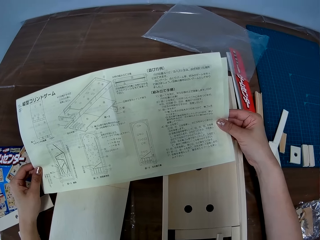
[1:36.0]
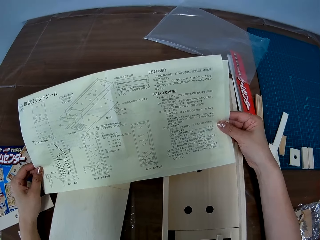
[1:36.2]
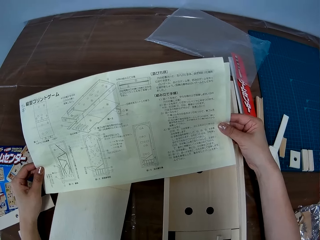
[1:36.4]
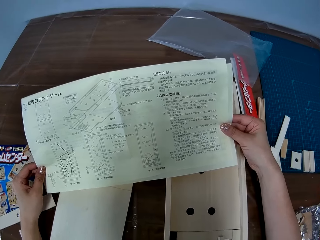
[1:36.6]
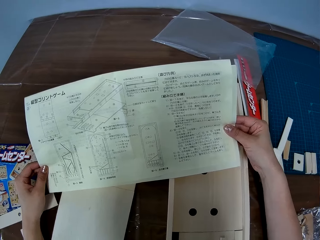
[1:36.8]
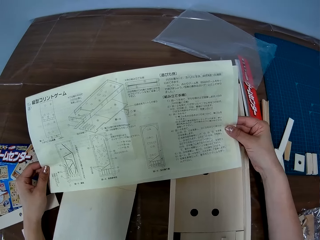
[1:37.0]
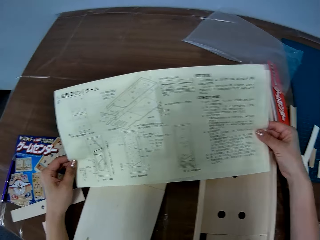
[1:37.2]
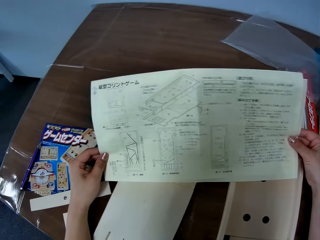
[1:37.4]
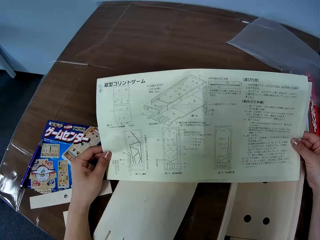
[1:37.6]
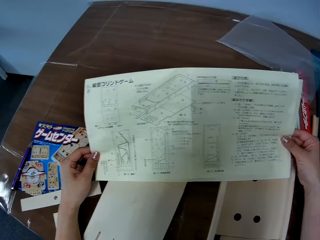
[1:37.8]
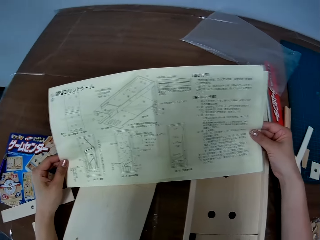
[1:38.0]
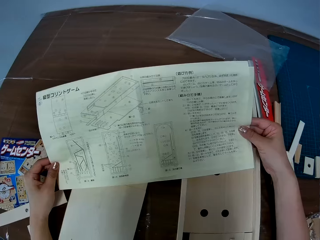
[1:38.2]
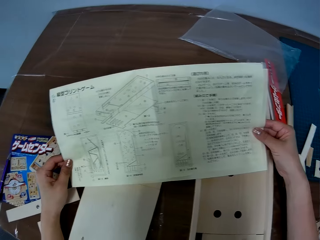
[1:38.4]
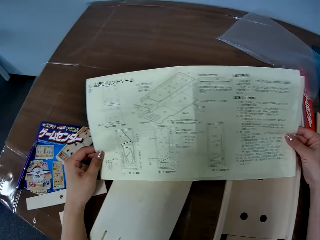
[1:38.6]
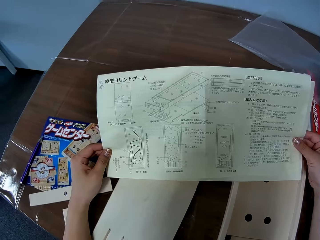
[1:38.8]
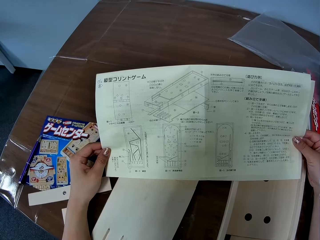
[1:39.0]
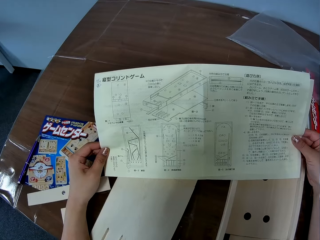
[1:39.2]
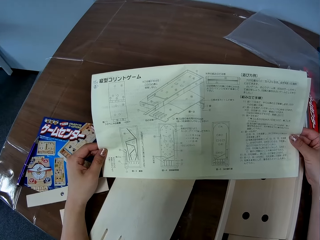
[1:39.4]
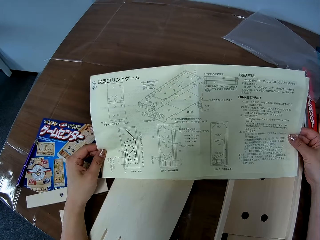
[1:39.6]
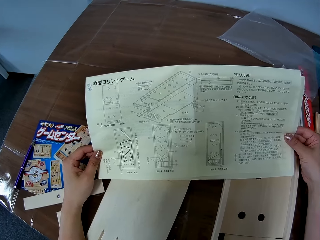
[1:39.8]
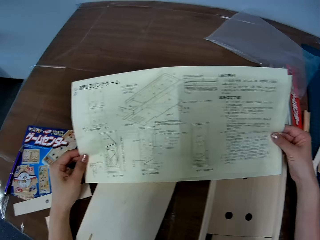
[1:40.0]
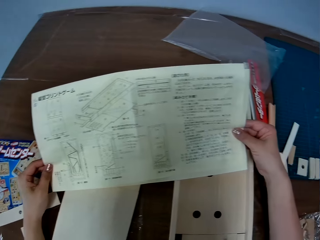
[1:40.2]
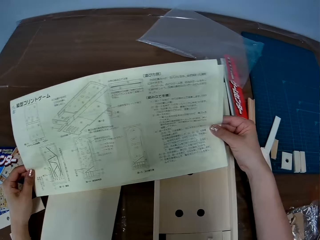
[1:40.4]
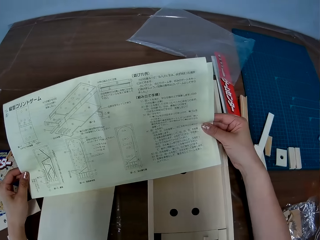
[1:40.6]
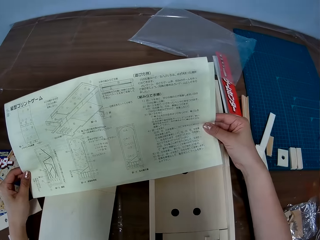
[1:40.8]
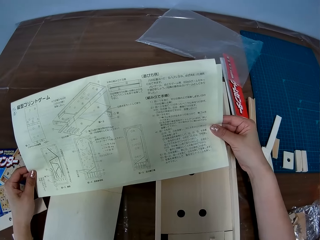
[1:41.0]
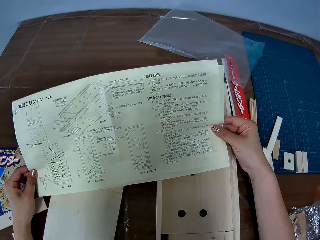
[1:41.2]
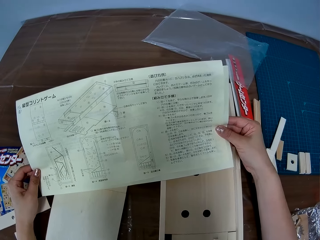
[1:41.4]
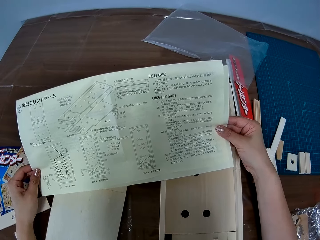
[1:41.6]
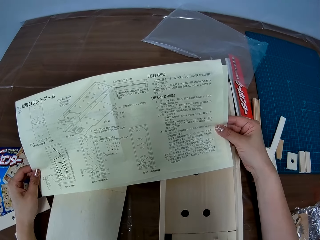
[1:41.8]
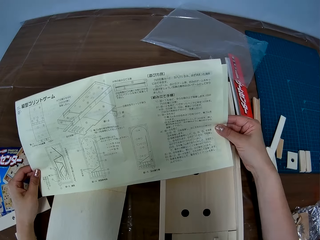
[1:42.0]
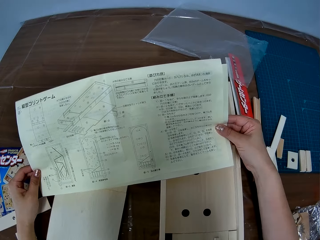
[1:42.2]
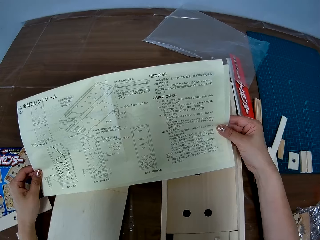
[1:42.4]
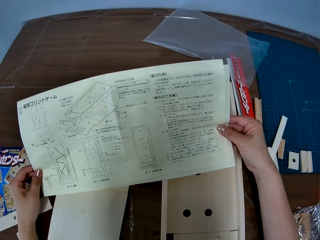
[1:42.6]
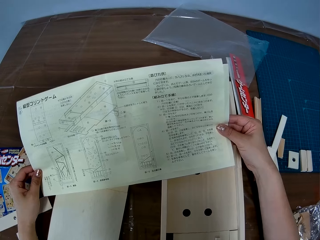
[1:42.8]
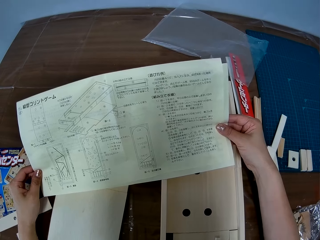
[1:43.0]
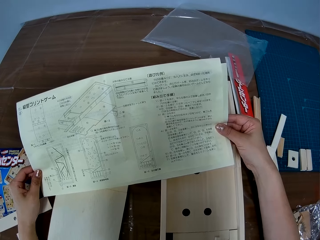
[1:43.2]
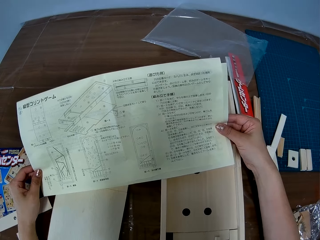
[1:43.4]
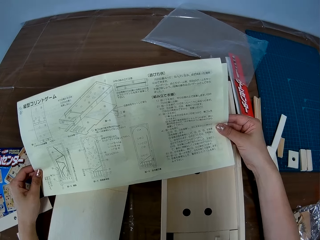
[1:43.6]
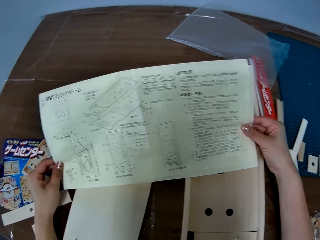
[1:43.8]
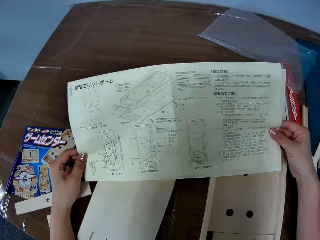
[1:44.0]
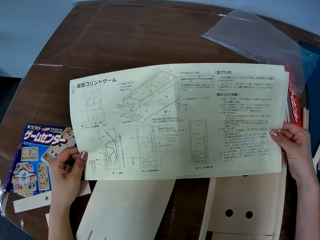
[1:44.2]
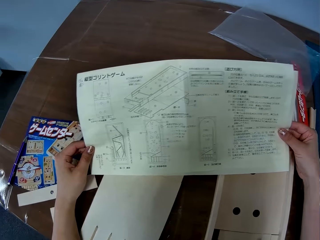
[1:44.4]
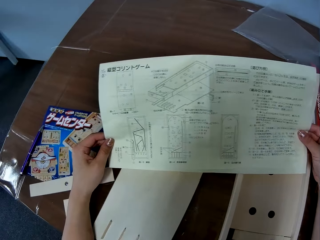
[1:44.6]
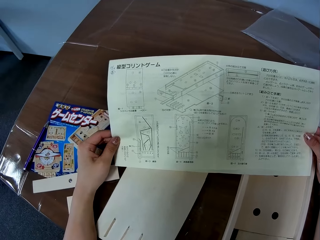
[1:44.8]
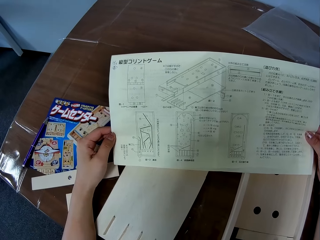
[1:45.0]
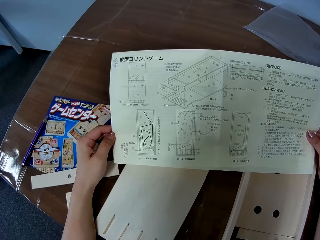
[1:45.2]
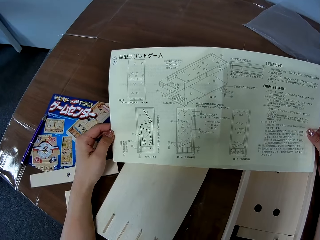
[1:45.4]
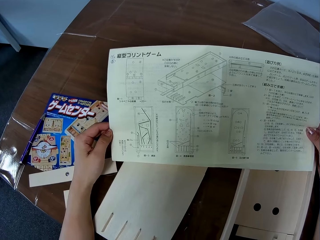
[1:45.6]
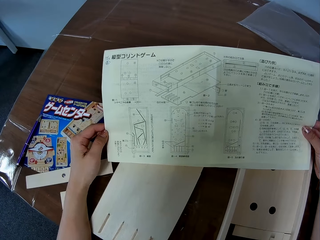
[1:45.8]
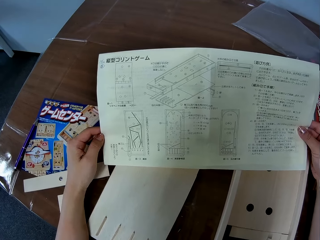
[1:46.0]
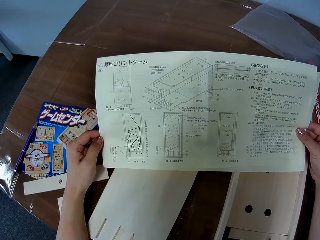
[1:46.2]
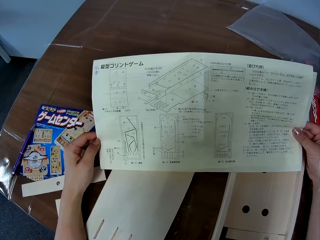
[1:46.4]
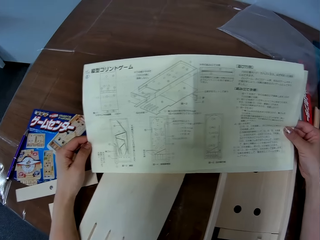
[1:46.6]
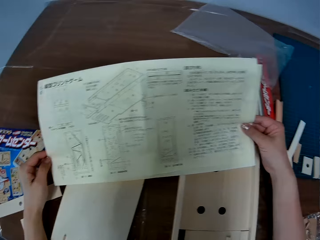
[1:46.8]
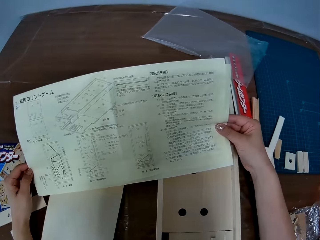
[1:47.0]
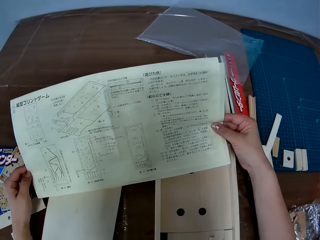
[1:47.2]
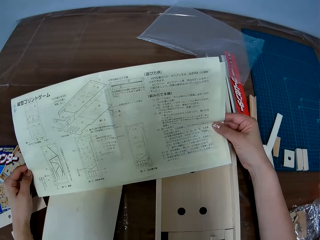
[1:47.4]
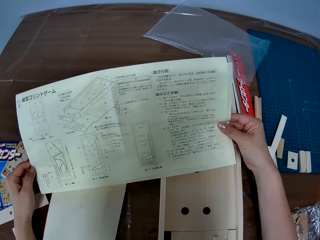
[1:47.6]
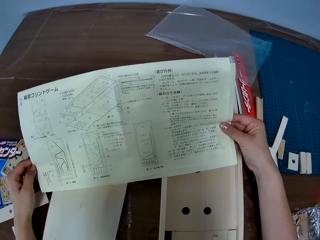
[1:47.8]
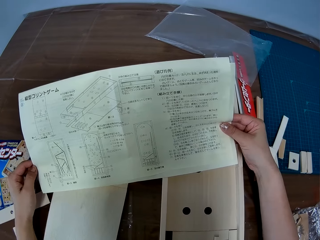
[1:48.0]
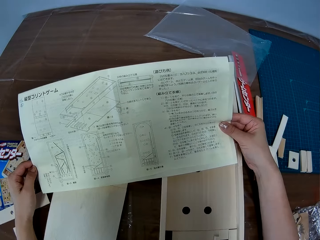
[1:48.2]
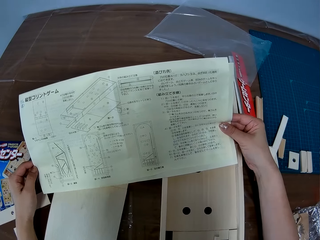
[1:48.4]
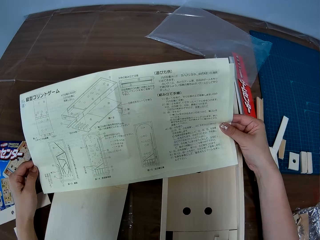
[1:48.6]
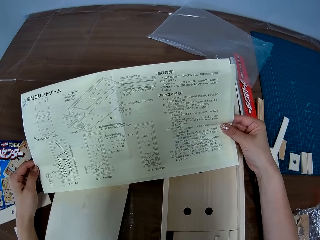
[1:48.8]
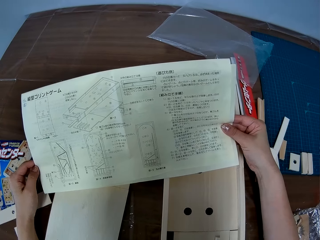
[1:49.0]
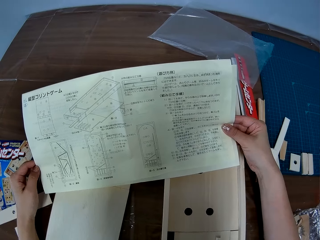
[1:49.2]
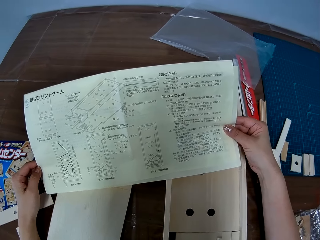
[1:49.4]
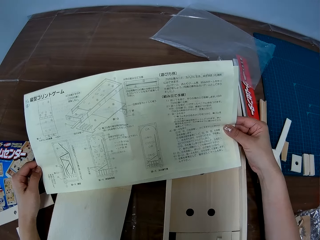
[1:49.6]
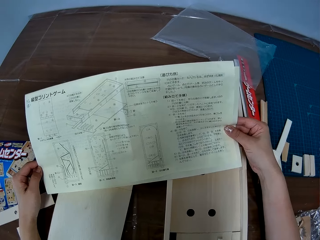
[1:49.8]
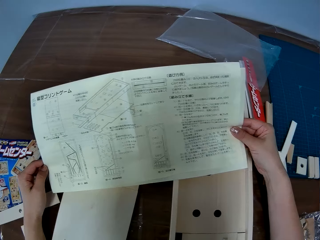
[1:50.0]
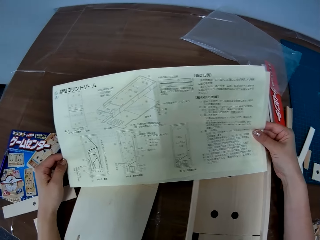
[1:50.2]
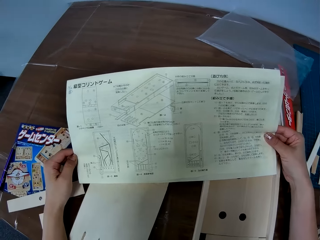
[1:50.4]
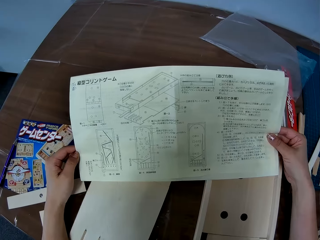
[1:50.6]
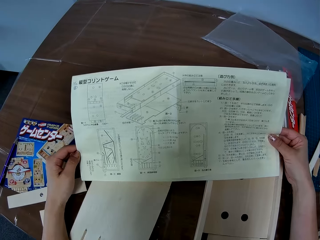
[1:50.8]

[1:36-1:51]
The camera wearer moves a hand.

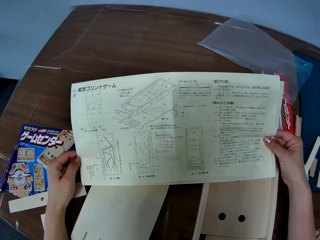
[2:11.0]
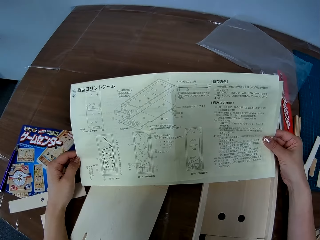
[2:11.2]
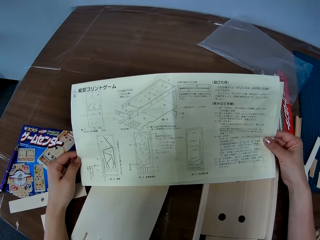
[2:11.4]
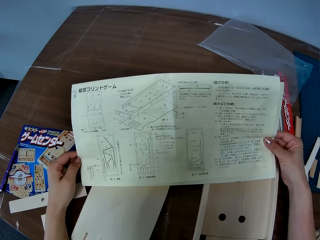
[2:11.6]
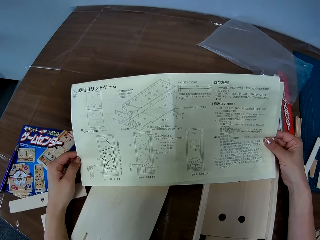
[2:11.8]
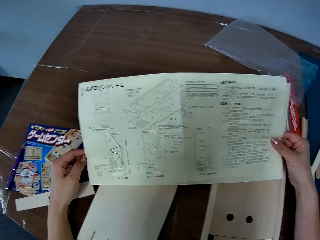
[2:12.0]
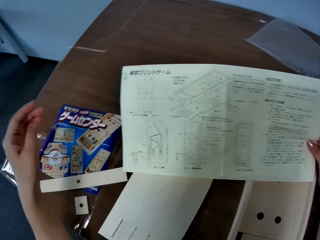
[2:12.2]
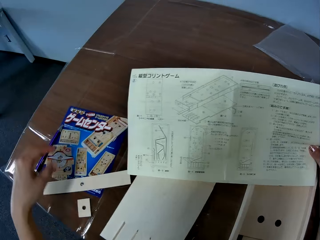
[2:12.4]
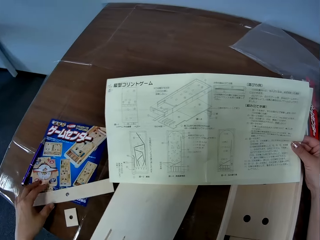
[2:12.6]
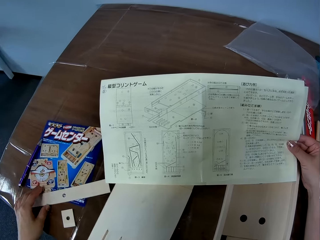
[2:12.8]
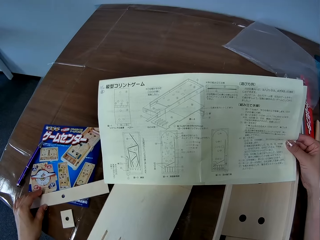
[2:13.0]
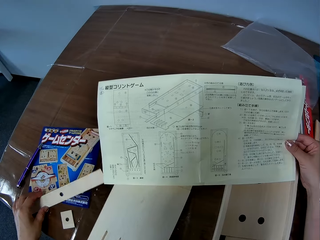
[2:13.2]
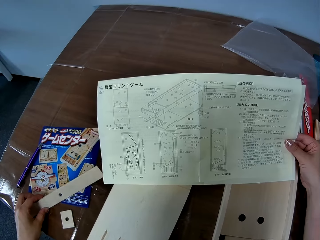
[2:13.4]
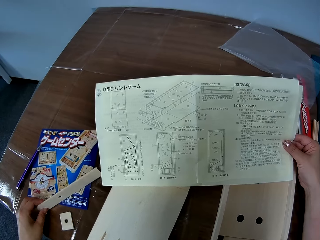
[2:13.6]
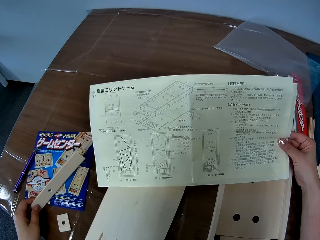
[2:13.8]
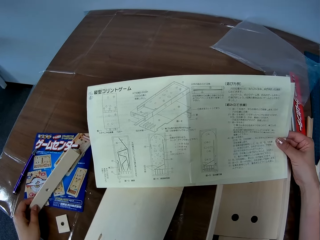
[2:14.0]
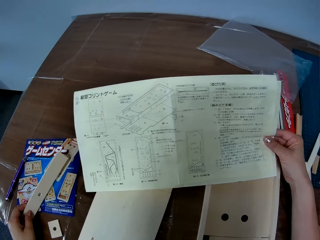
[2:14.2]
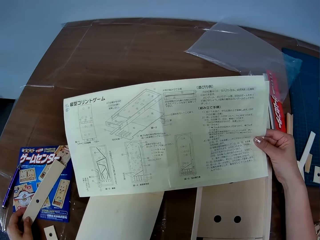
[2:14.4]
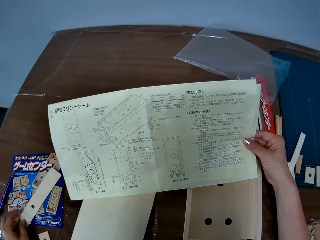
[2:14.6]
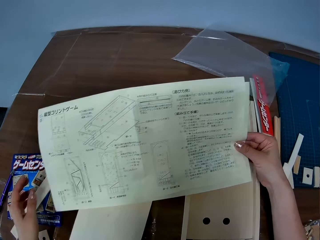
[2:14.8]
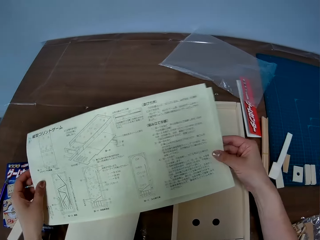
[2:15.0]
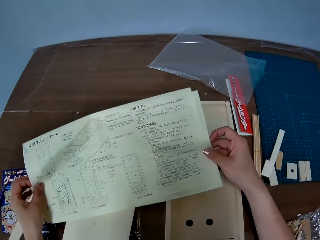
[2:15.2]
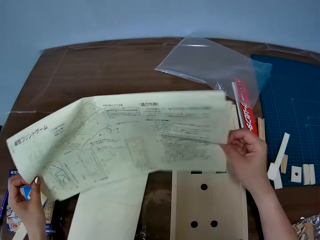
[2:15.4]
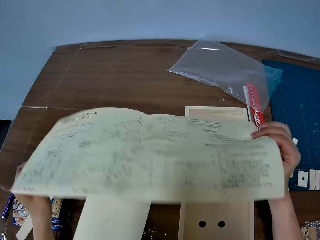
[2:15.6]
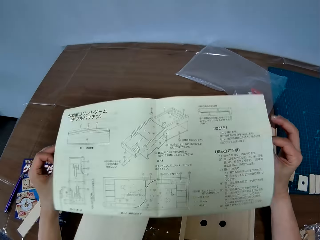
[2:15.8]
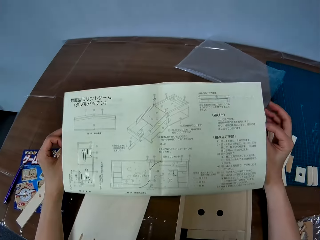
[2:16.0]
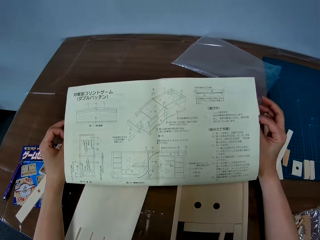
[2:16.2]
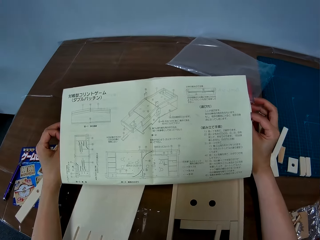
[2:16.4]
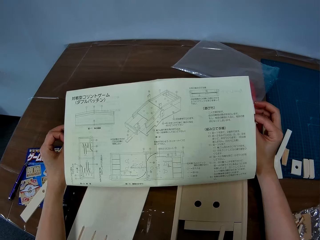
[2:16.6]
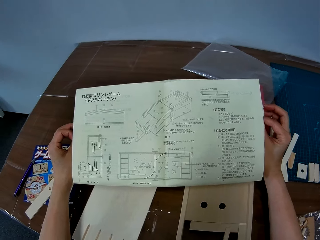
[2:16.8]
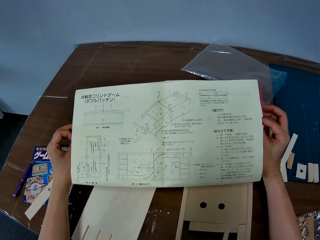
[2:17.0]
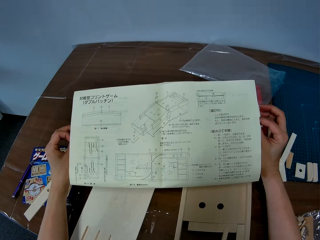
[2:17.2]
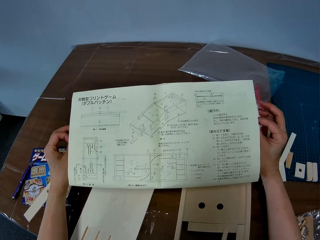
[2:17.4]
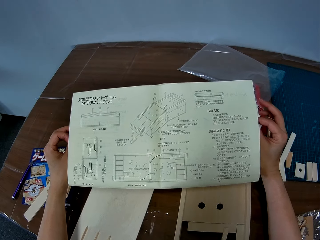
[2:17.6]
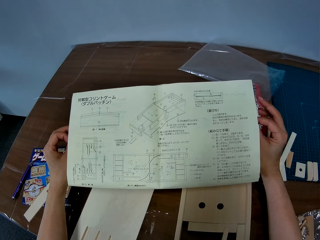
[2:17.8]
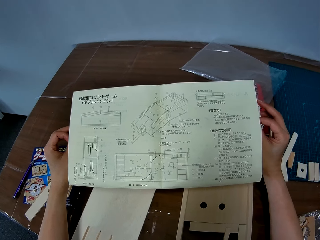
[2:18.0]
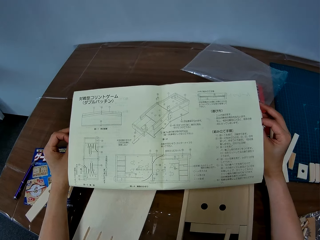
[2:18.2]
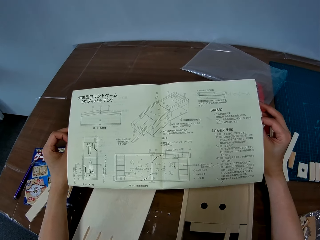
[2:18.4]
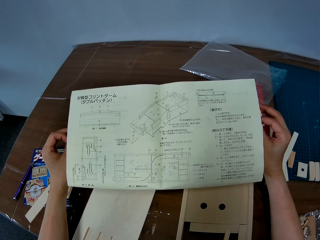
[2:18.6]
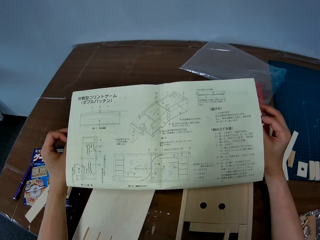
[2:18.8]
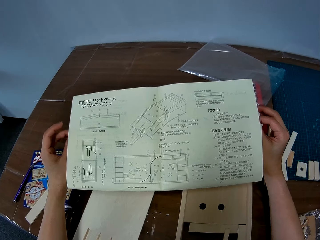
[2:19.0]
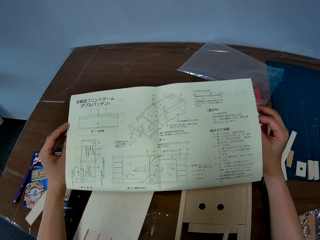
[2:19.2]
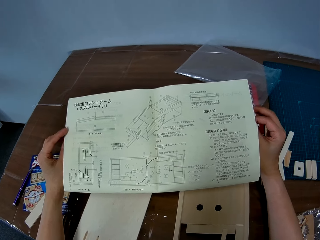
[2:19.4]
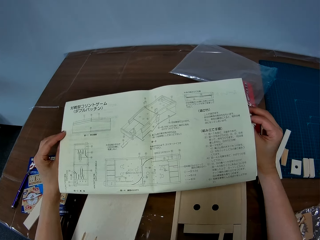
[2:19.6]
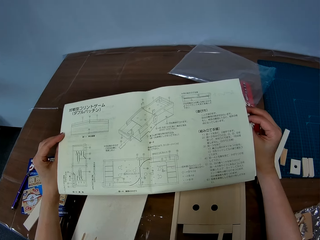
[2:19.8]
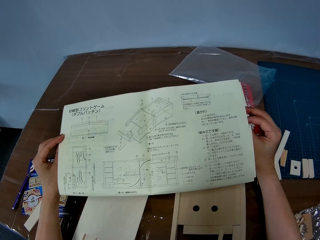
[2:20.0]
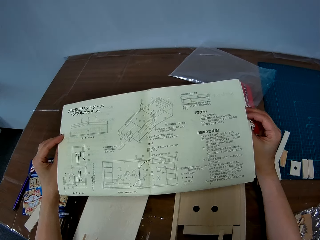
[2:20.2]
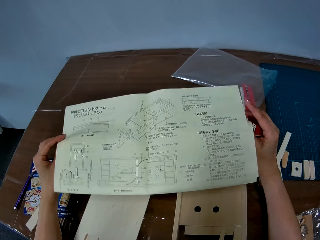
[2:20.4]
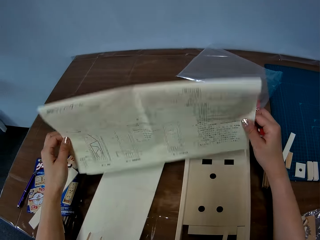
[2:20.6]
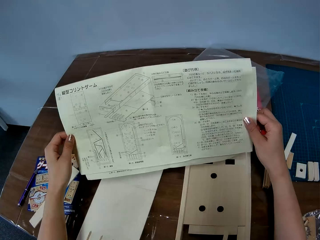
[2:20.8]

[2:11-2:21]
The camera wearer removes a hand from the paper. She picks something. She adjusts a wooden piece on the table with her left hand. She puts something on the table. She holds the paper with her two hands. She turns the paper in her two hands to the other side. She looks at the other side of the paper. She moves a finger. She turns back the paper in her two hands to the other side.
